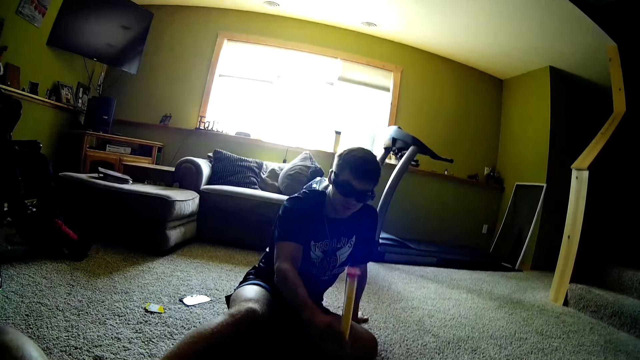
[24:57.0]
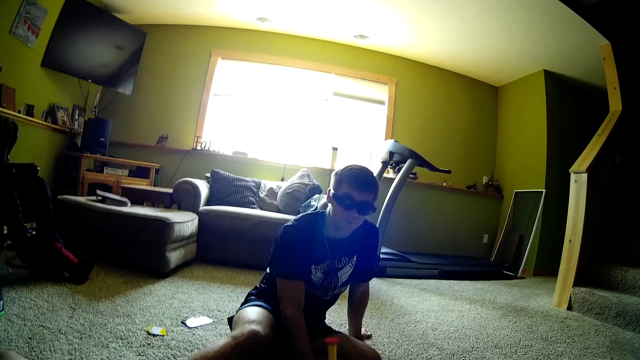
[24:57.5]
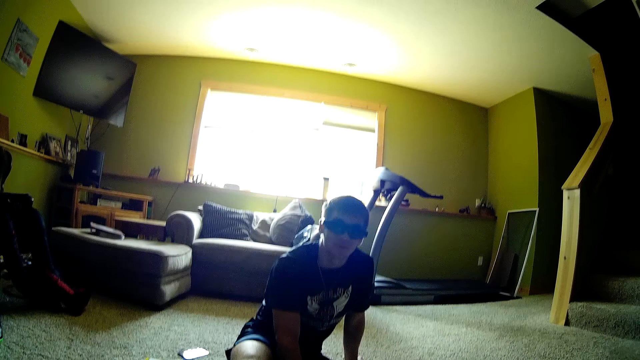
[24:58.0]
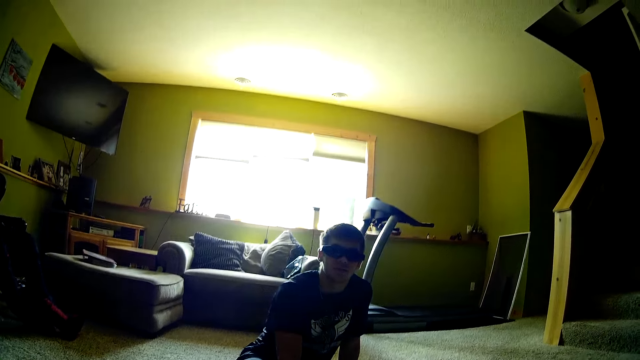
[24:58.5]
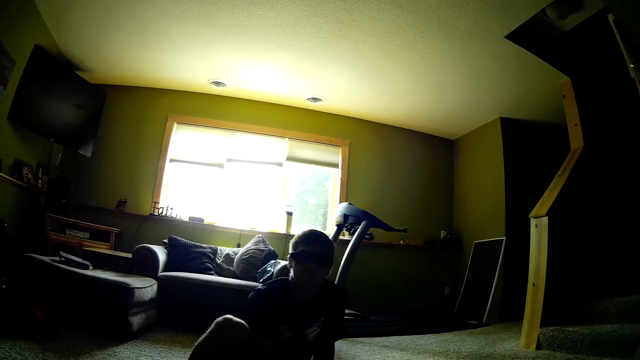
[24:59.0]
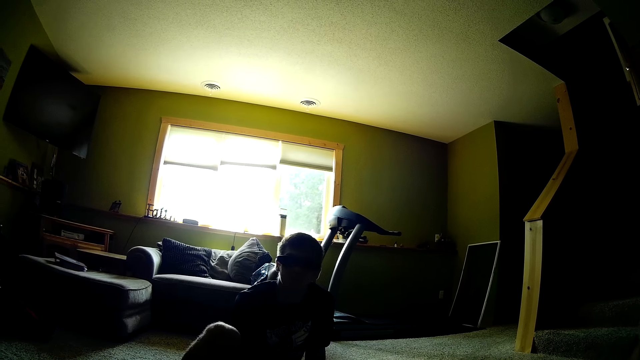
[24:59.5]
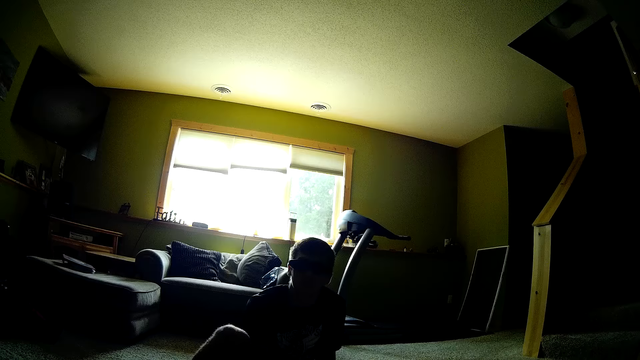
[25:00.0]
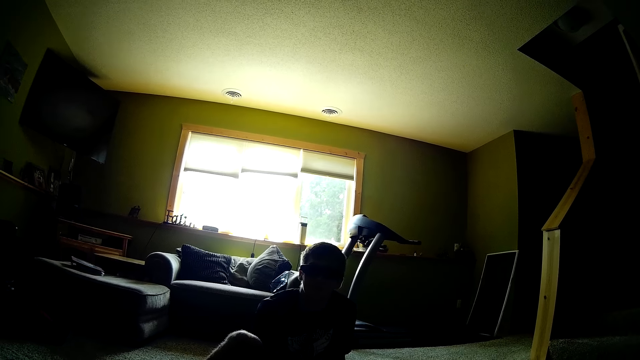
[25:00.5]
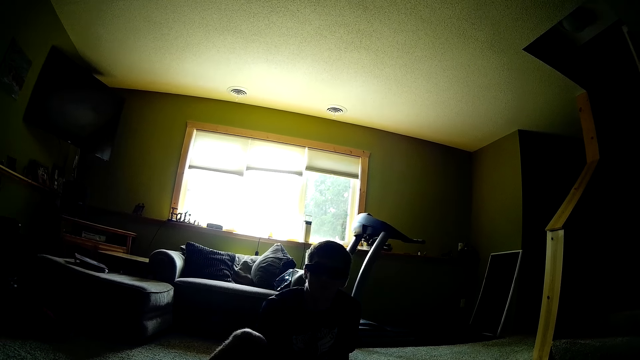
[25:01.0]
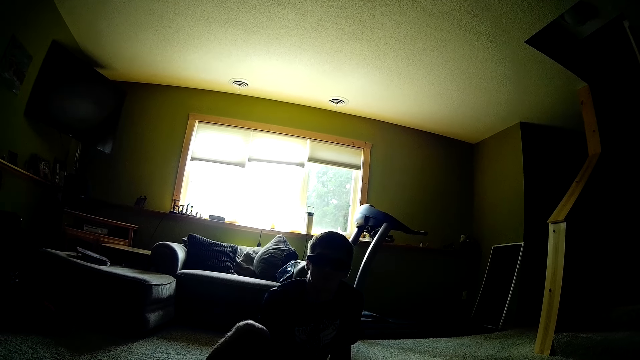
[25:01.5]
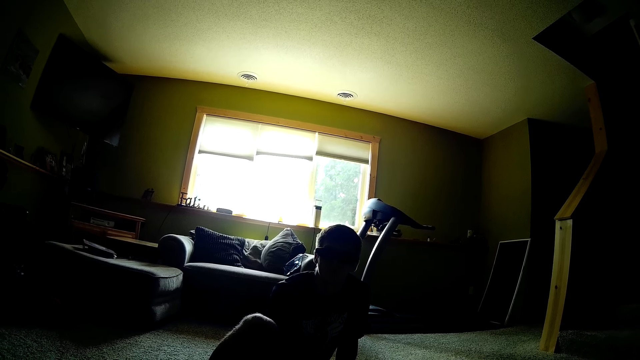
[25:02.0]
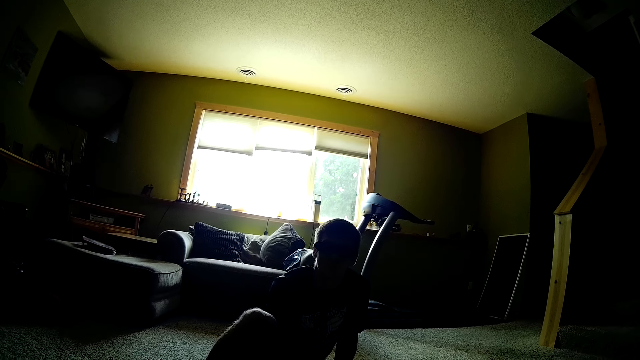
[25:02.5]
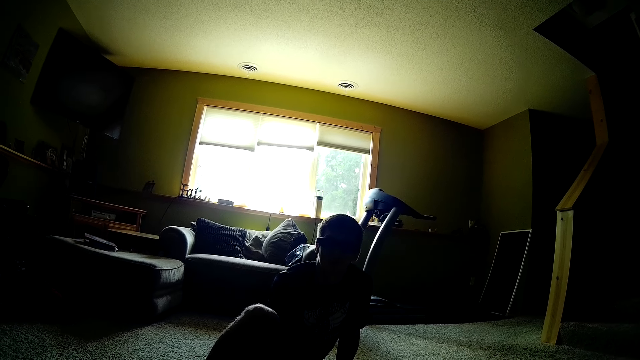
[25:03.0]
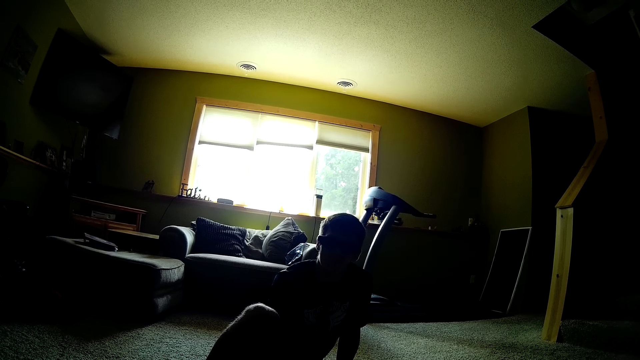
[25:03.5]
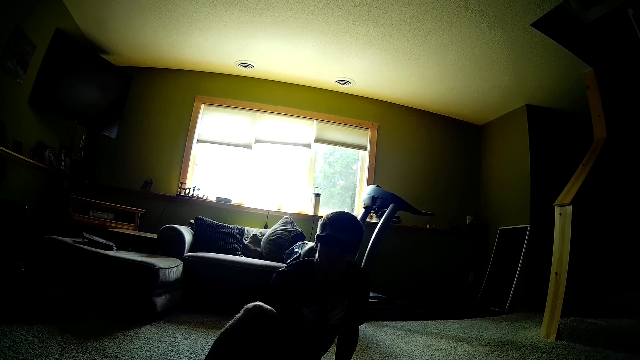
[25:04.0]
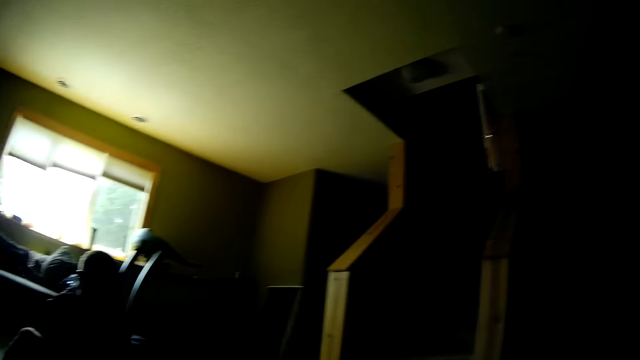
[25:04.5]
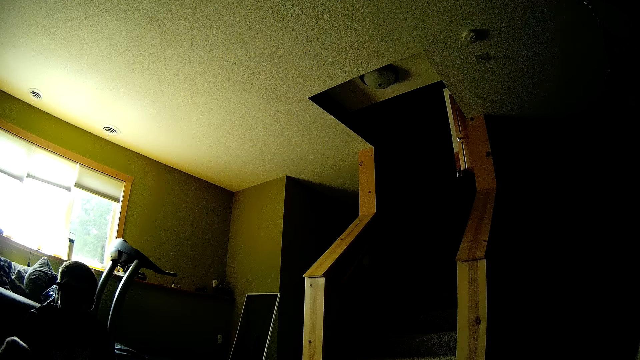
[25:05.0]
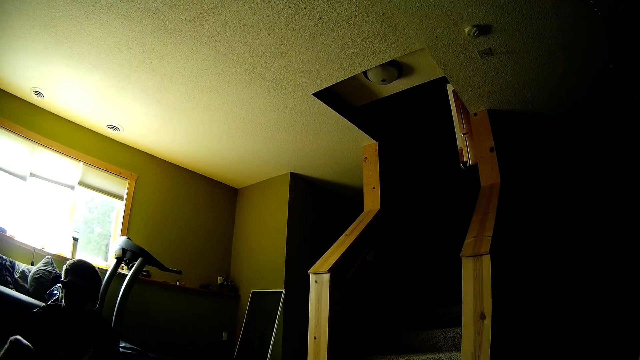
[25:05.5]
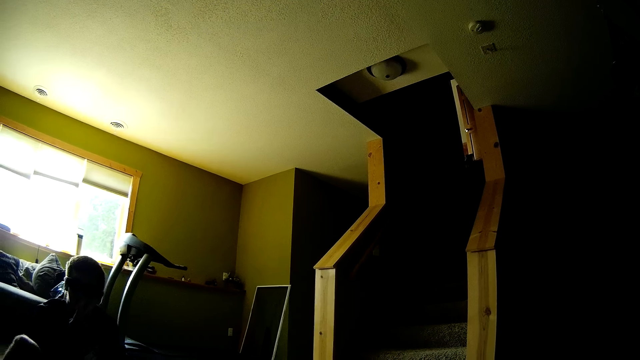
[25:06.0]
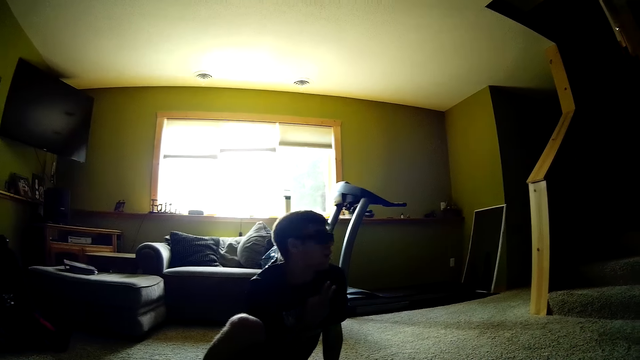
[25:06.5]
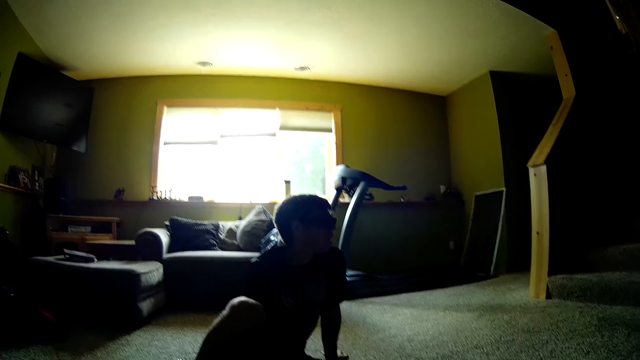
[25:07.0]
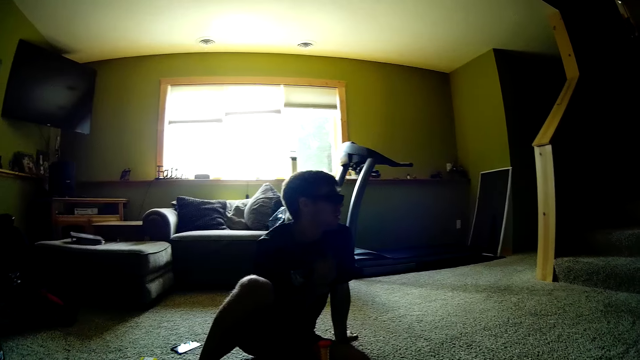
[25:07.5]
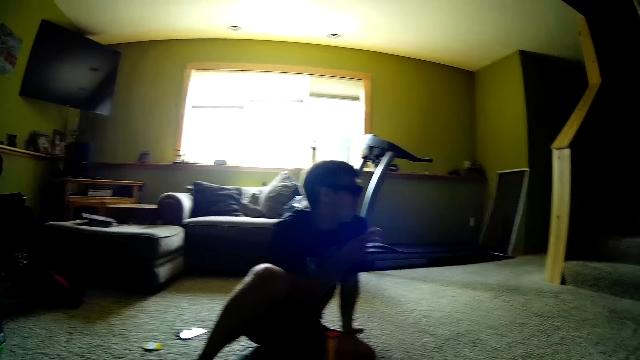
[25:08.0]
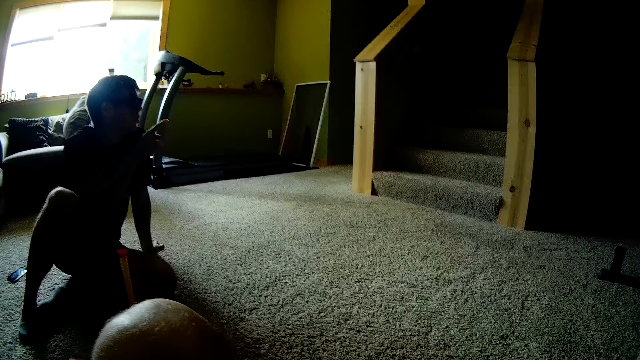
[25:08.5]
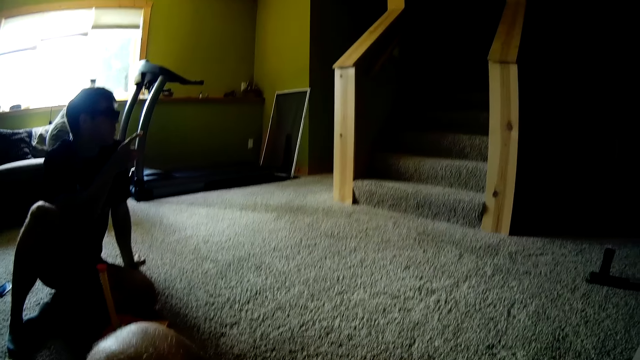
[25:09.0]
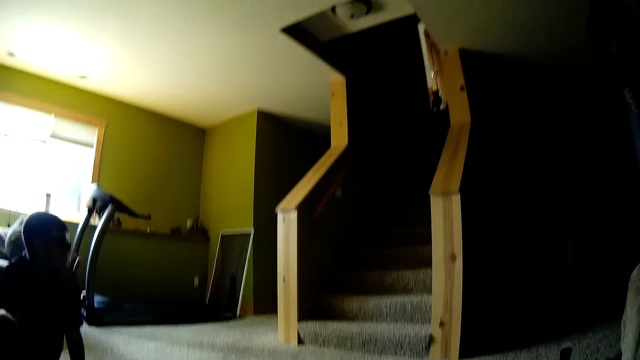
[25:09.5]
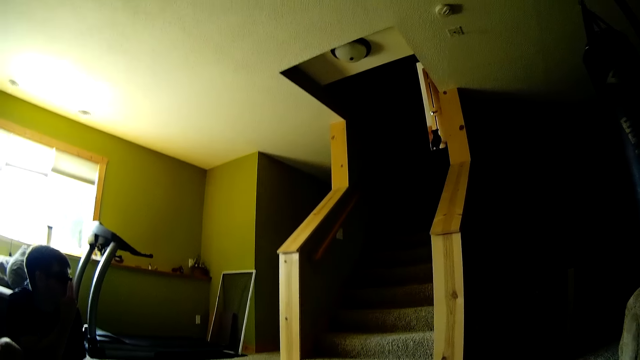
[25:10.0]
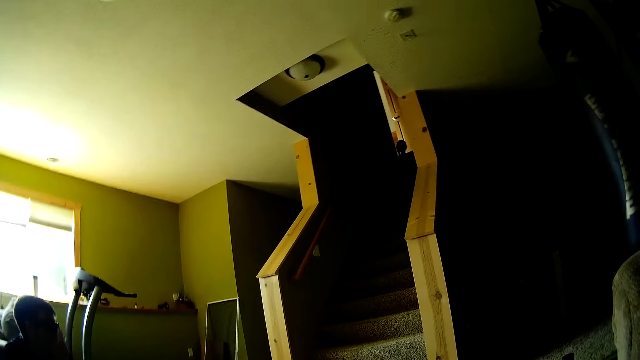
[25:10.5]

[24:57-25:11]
A man turns the cylinder on the box. The camera wearer interacts with the man. The man converses with the camera wearer. The camera wearer turns around. They look around. The man touches his mouth and turns around. The camera wearer converses with the man. The man touches his chest, uses gestures, and talks to a pet. The camera wearer looks around and interacts with the man.

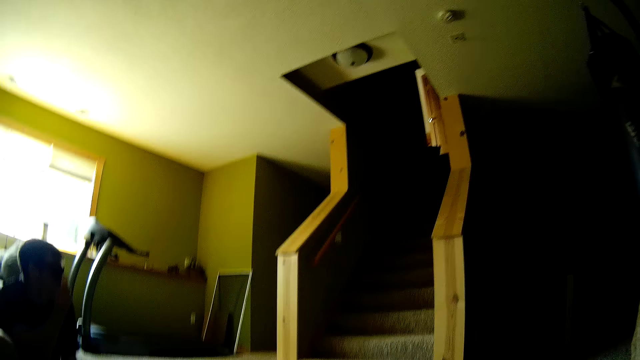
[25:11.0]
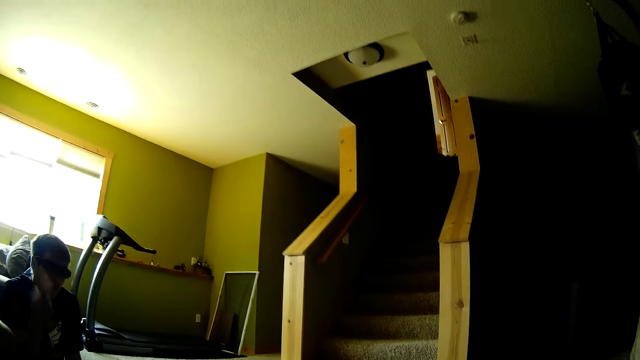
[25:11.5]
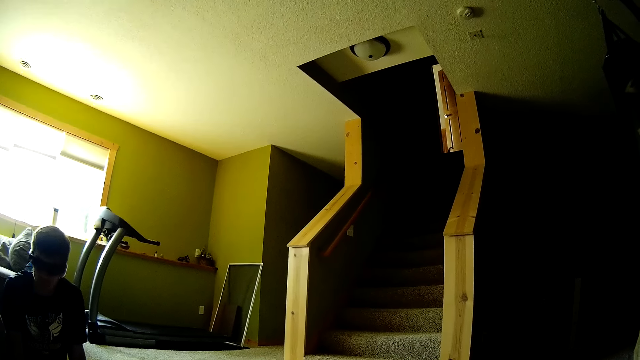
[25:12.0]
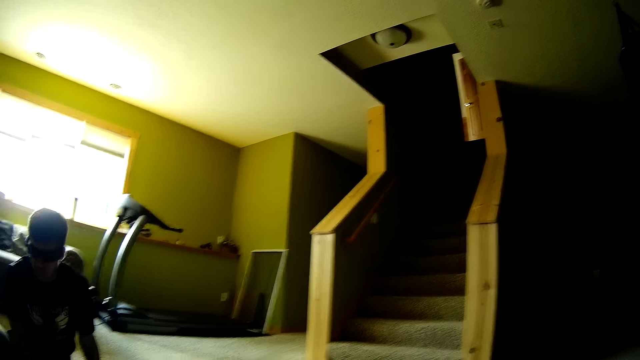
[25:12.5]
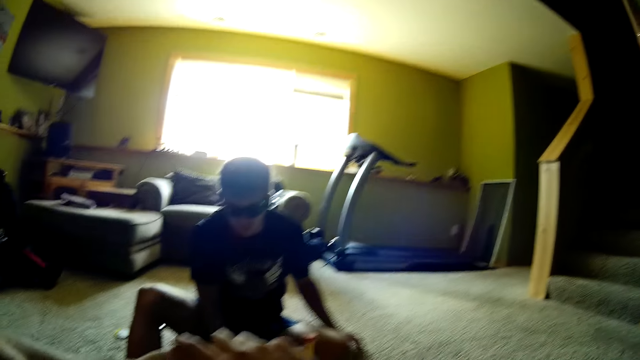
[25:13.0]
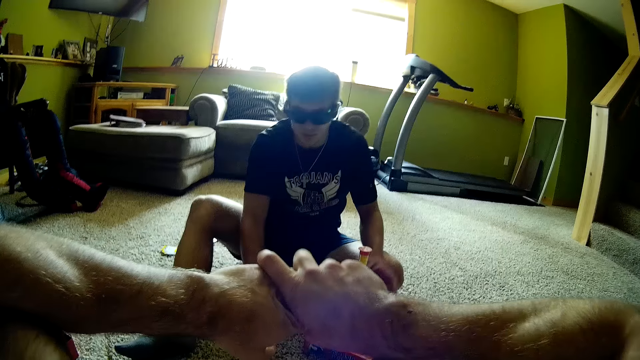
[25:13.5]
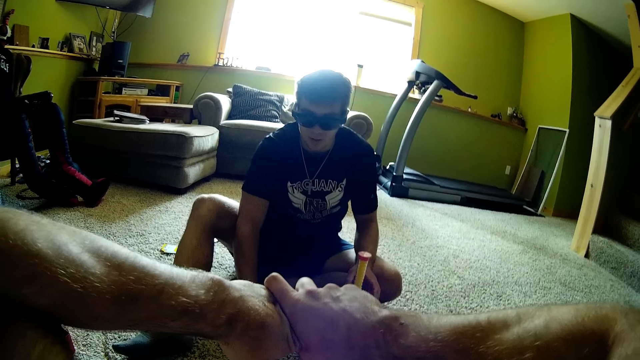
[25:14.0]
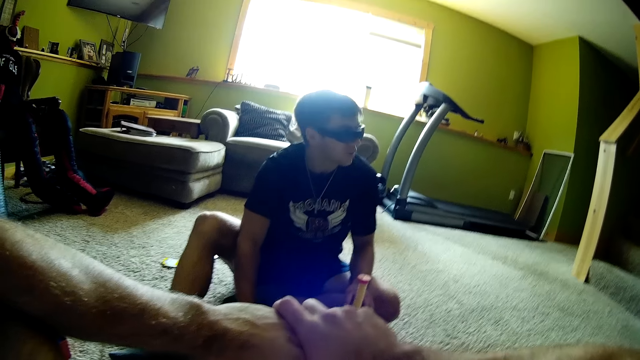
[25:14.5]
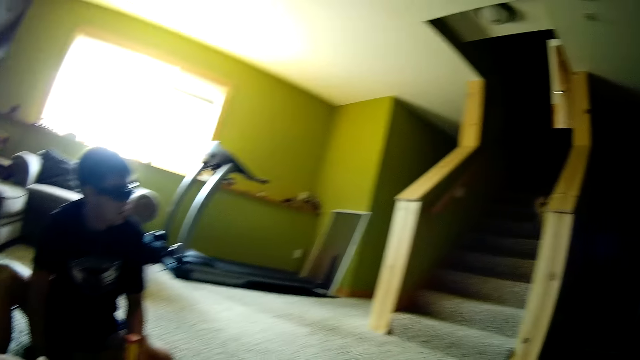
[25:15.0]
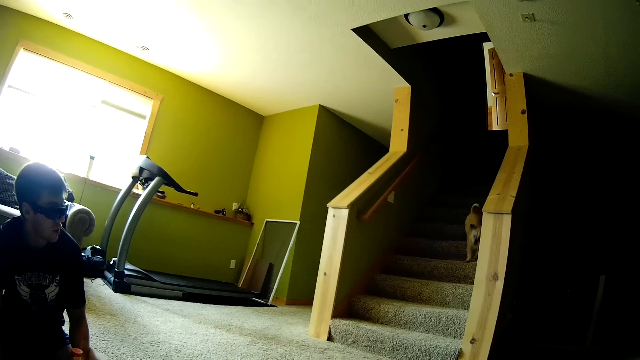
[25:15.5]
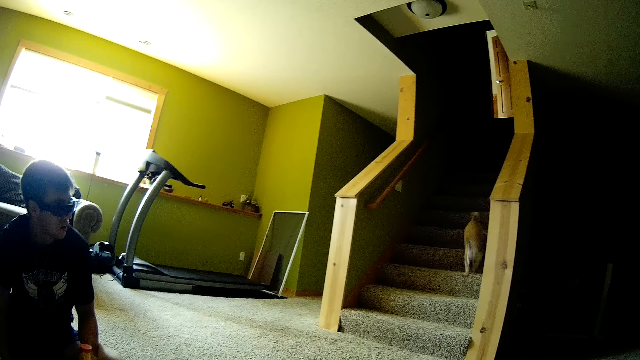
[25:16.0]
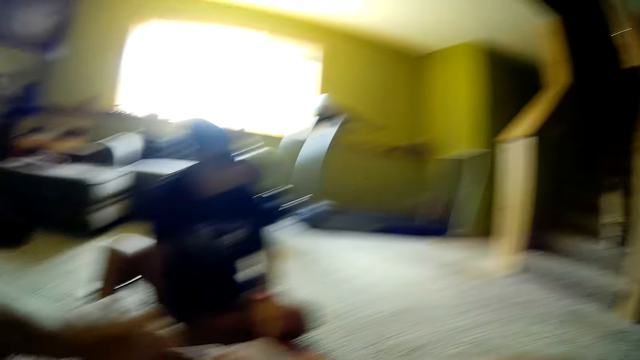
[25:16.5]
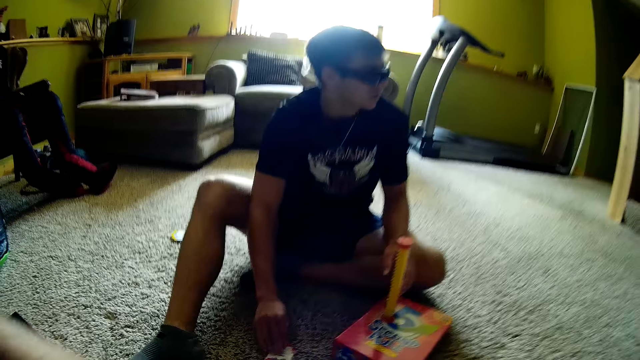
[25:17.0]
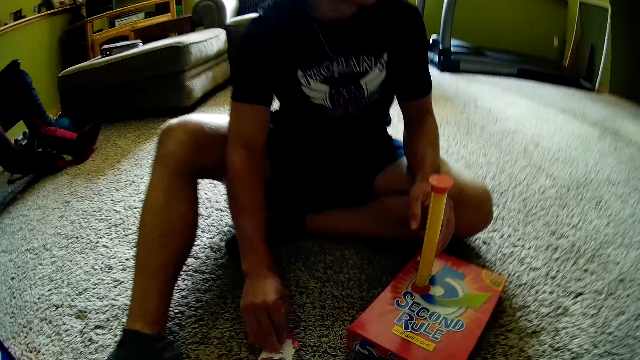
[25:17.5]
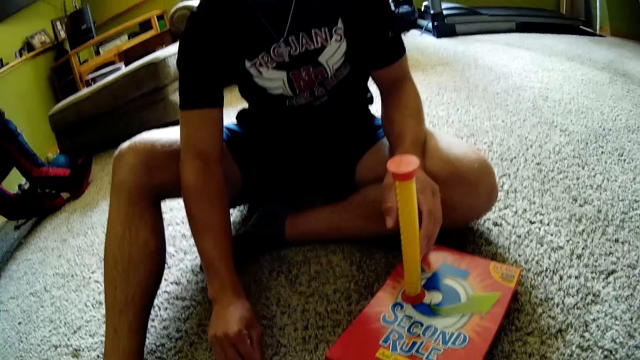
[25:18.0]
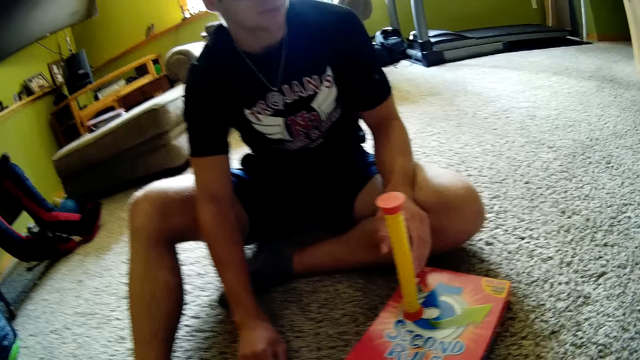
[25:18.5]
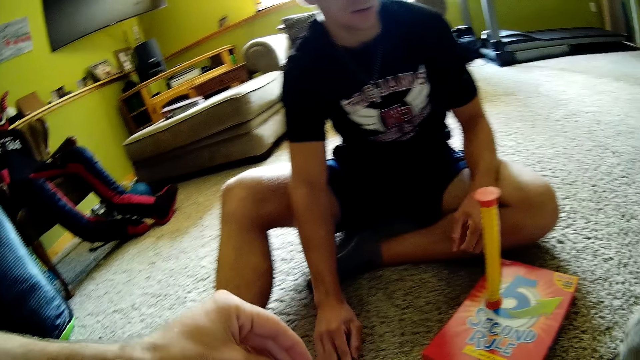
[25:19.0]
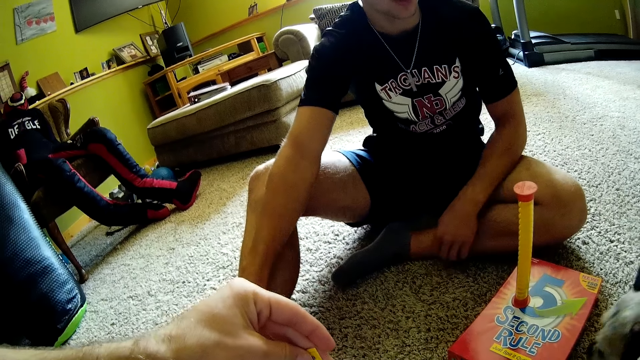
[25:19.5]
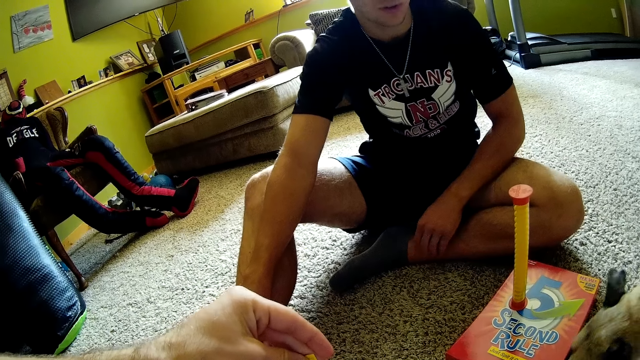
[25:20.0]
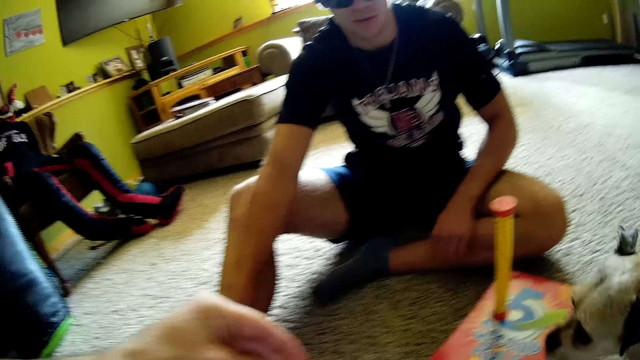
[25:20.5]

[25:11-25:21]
A man turns around. The camera wearer joins hands together. The man moves hands on the carpet and turns around. The camera wearer looks around. They look at the dog. They converse with the man. The man holds a card on the carpet. The camera wearer looks closely at the carpet. They interact with the man. They read the card. The man scratches his leg and holds his leg.
